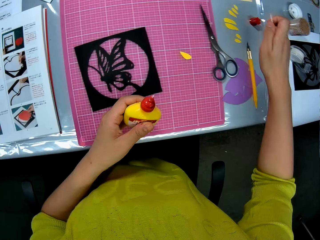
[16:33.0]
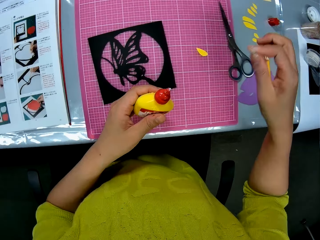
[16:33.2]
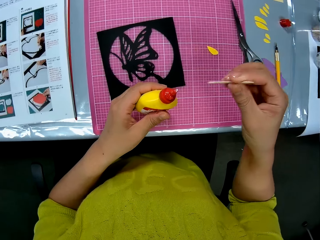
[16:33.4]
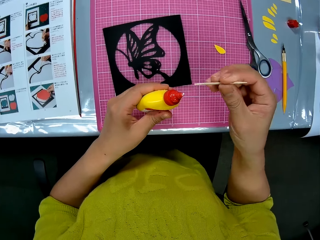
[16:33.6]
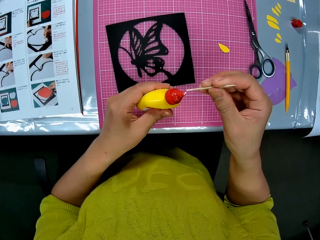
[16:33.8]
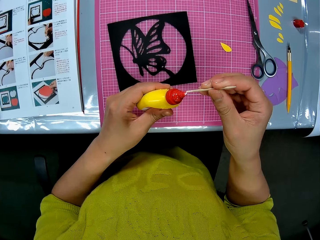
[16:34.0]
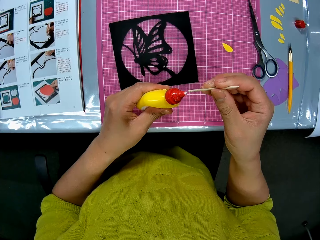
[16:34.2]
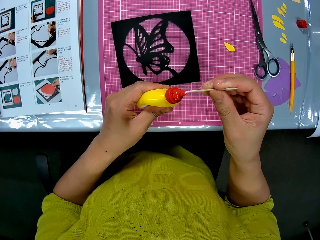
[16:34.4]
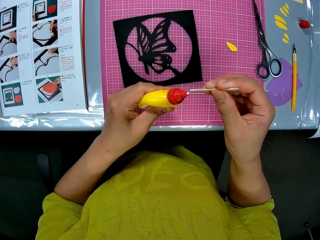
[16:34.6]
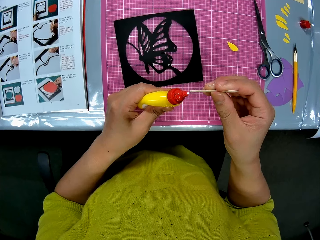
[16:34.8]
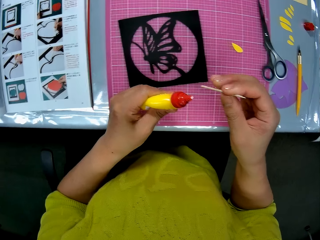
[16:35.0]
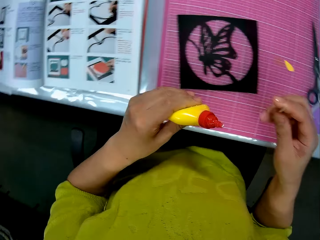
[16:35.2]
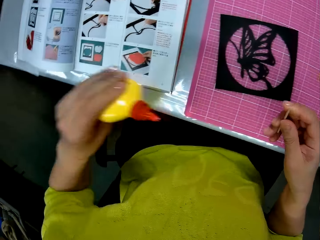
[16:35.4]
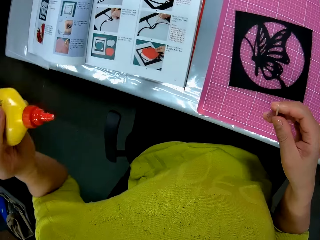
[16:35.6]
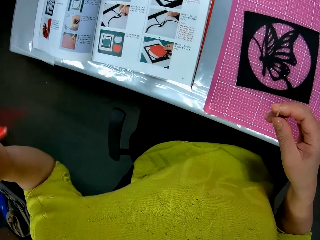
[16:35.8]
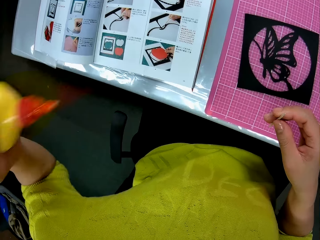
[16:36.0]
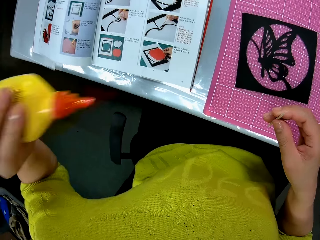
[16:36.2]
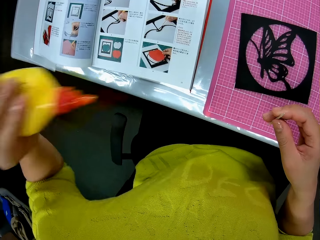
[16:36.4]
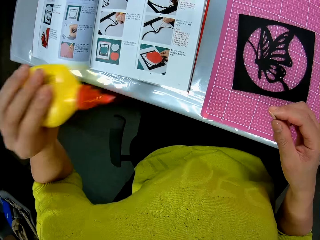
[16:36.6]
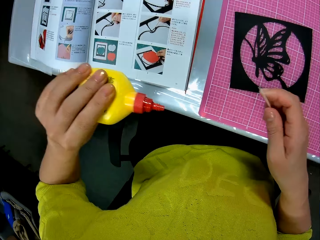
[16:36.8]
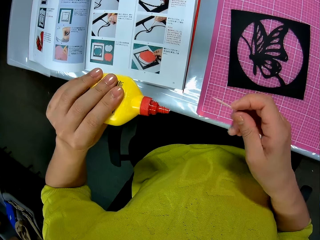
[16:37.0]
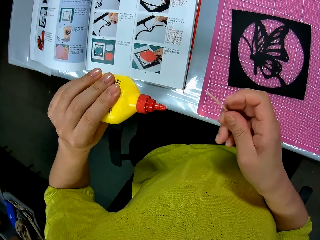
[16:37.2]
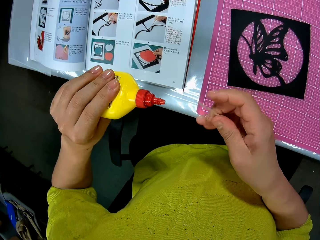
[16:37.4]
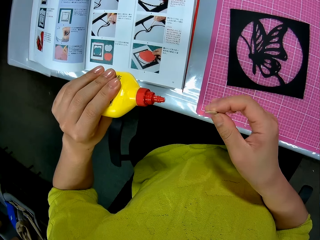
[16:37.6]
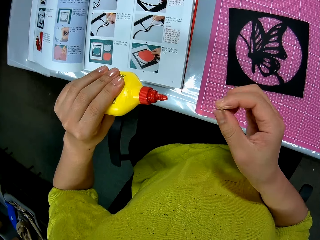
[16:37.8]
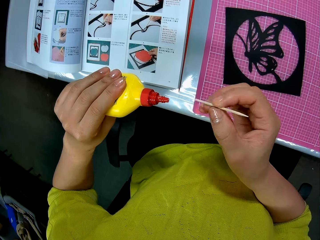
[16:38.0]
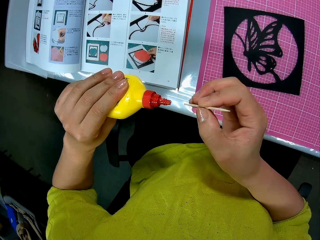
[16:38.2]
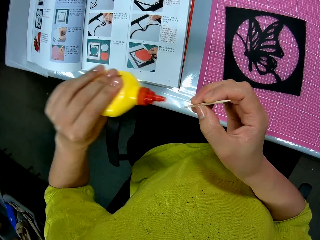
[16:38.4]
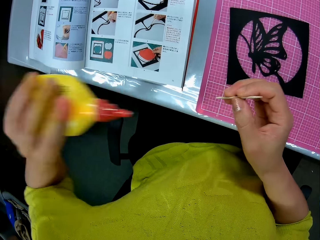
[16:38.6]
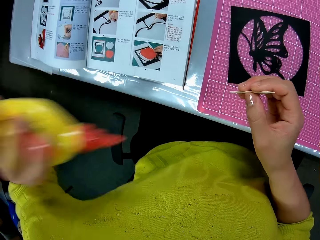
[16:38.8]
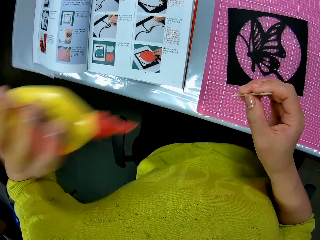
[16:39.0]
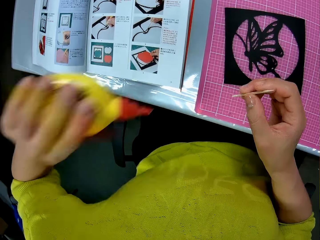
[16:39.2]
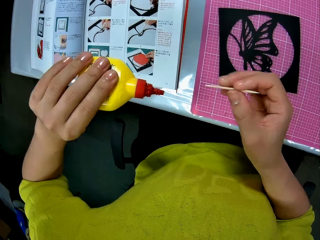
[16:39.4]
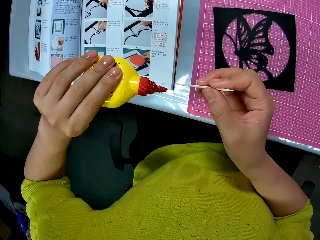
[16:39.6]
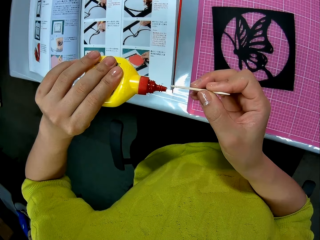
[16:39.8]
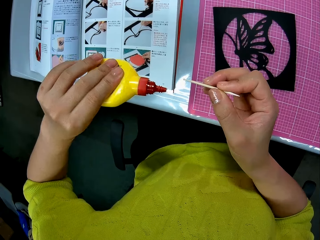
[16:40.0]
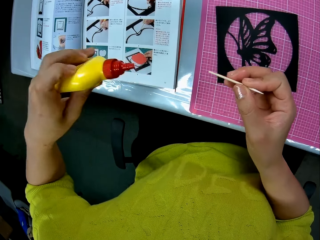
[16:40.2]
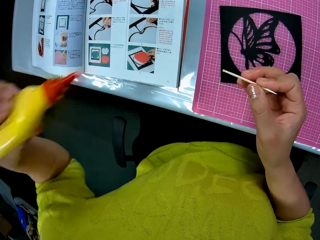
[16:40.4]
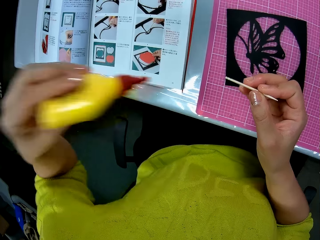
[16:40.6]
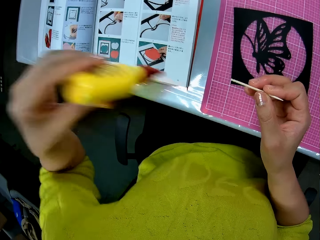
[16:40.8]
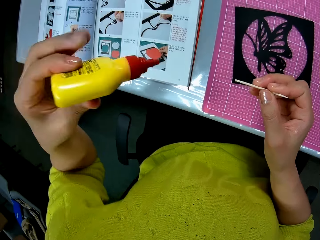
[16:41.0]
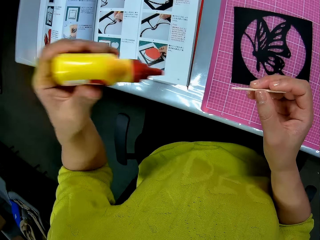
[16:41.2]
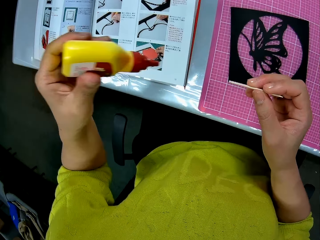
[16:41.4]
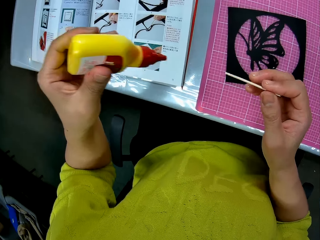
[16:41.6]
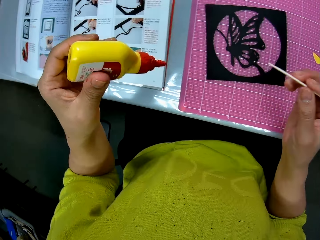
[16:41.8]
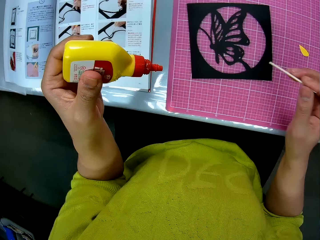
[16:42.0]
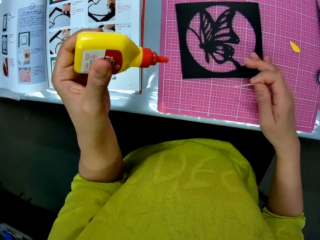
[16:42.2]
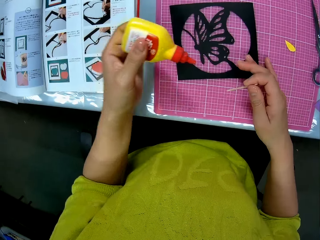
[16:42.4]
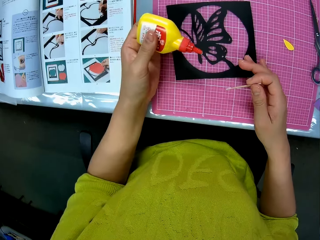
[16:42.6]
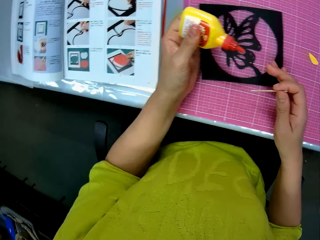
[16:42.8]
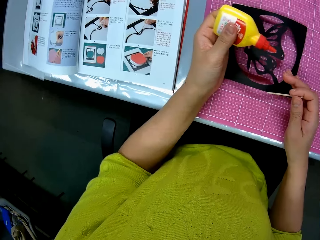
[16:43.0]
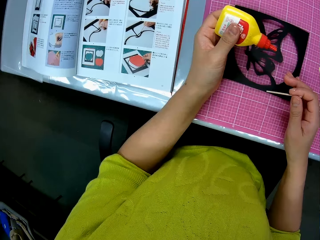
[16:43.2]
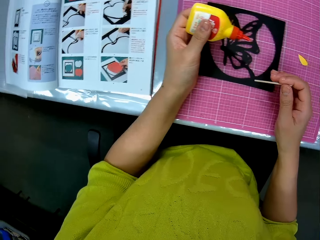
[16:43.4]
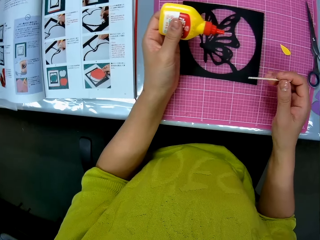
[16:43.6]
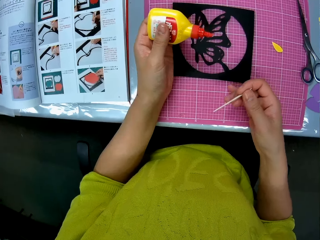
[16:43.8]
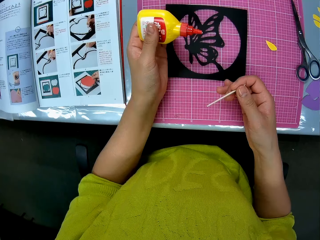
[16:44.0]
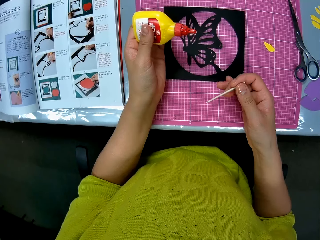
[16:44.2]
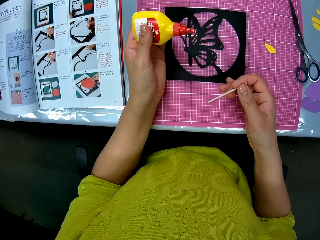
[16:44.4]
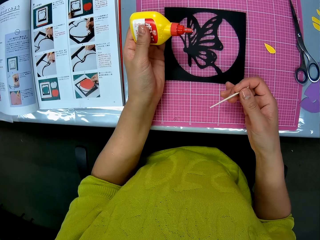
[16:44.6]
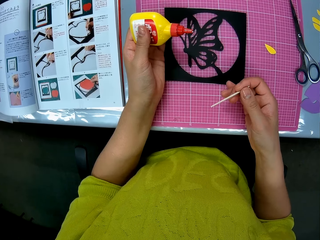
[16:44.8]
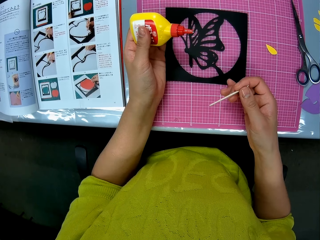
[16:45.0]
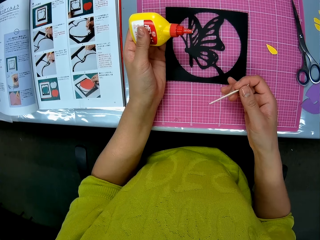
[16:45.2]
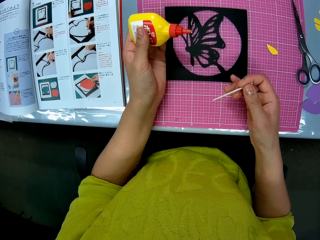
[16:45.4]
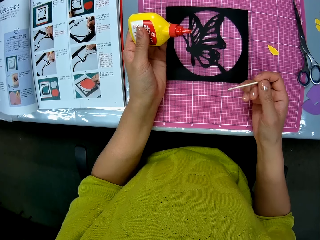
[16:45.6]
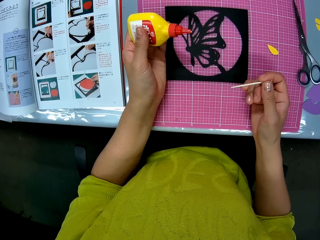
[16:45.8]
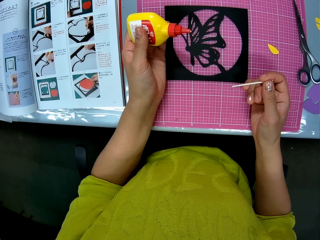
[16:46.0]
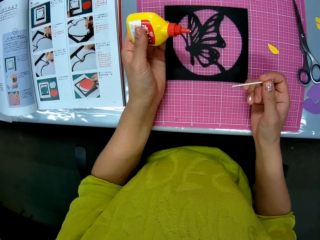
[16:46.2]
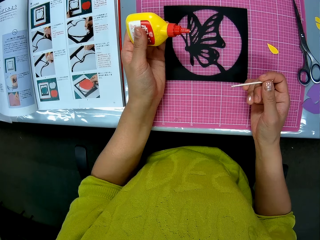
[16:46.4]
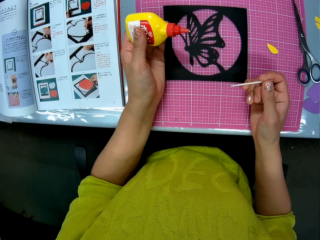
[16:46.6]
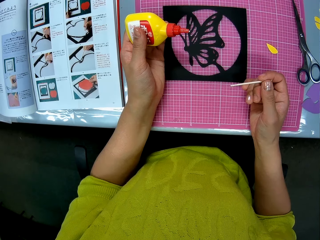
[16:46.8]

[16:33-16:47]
The camera wearer touches the tip of the glue container with the toothpick or needle in her right hand. She puts the needle in the glue. She shakes the glue container with her left hand. She adjusts the butterfly cutout on the cutting mat on the table.

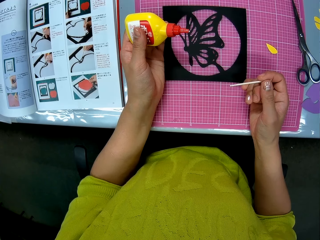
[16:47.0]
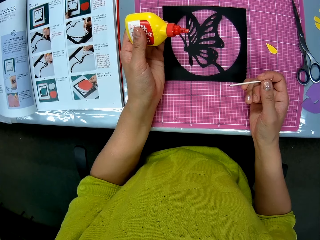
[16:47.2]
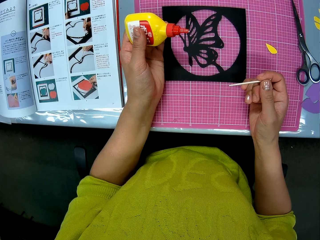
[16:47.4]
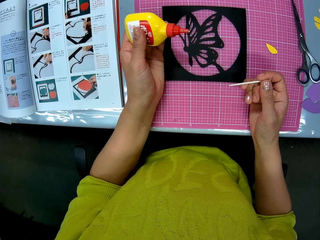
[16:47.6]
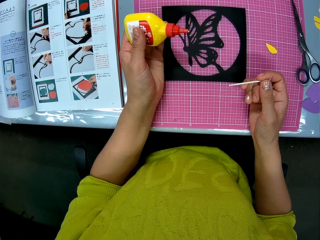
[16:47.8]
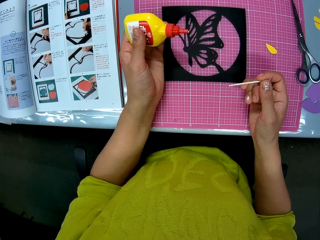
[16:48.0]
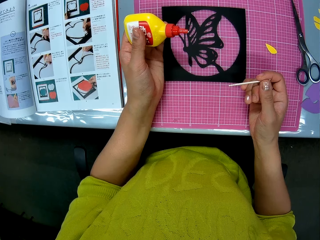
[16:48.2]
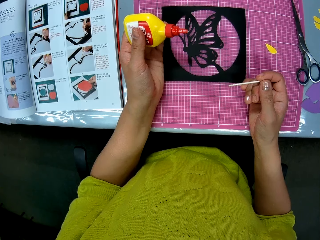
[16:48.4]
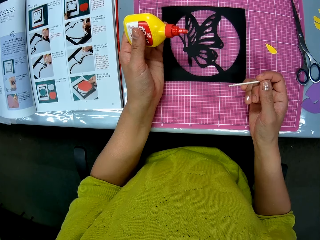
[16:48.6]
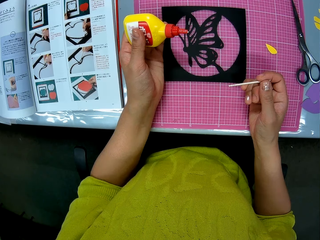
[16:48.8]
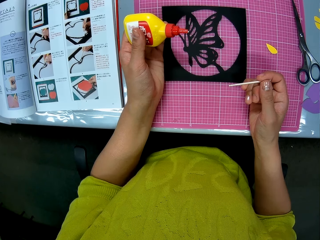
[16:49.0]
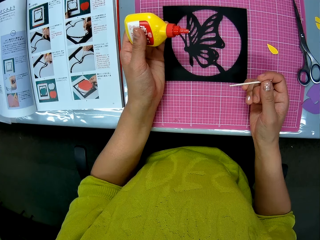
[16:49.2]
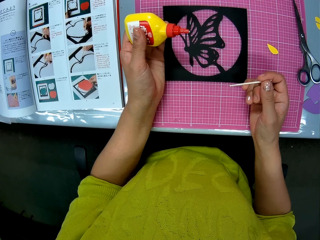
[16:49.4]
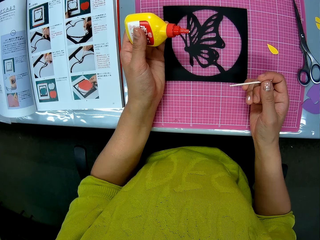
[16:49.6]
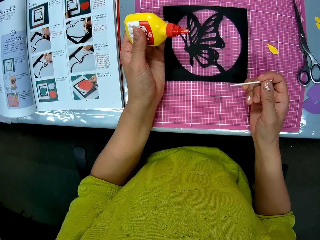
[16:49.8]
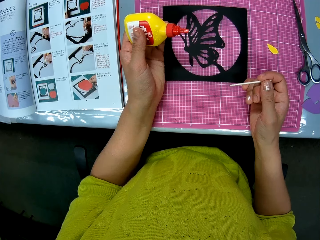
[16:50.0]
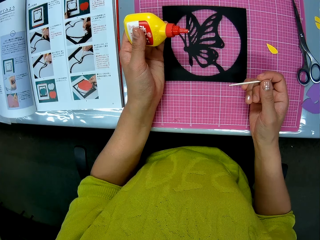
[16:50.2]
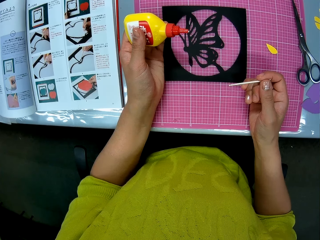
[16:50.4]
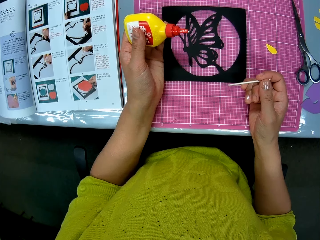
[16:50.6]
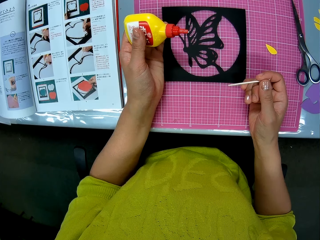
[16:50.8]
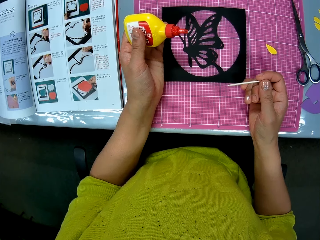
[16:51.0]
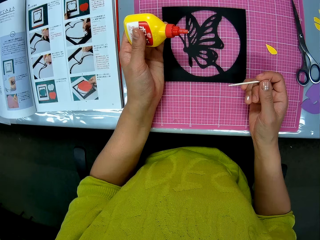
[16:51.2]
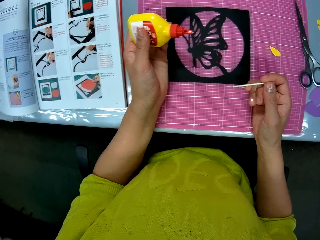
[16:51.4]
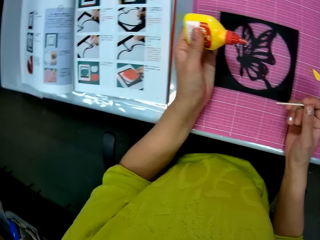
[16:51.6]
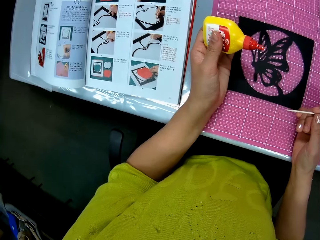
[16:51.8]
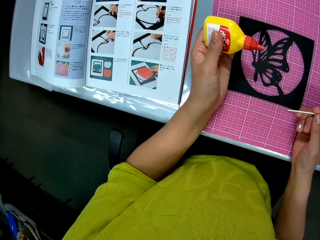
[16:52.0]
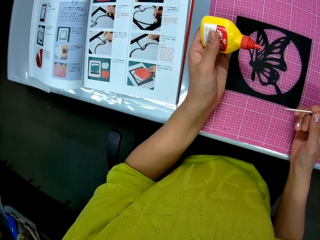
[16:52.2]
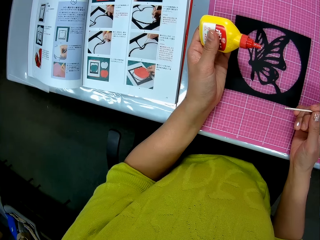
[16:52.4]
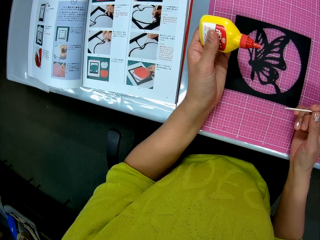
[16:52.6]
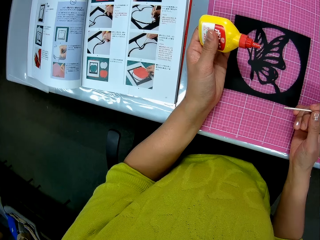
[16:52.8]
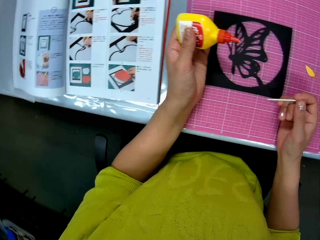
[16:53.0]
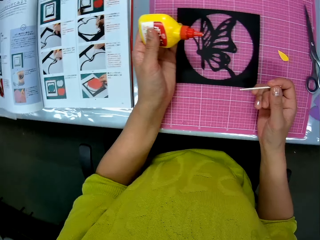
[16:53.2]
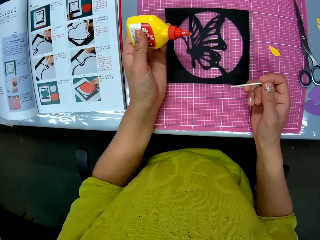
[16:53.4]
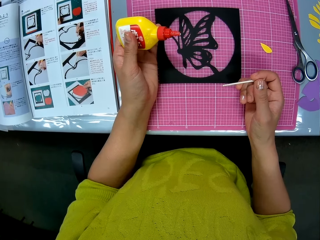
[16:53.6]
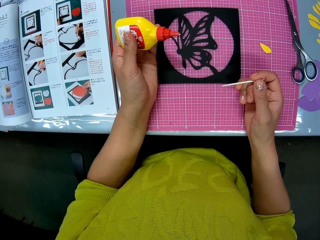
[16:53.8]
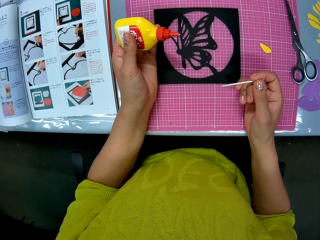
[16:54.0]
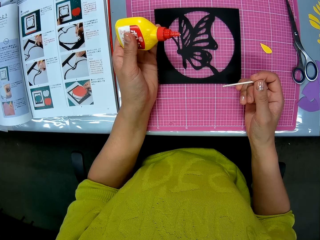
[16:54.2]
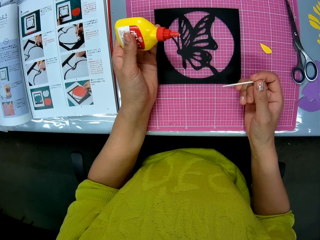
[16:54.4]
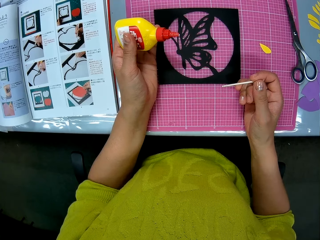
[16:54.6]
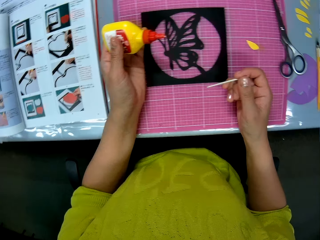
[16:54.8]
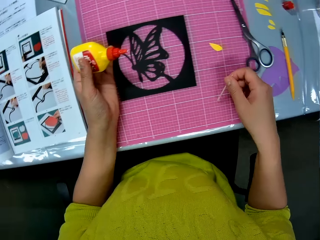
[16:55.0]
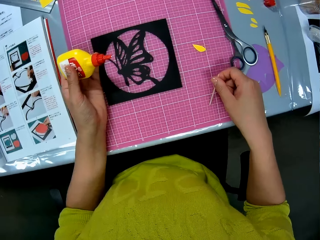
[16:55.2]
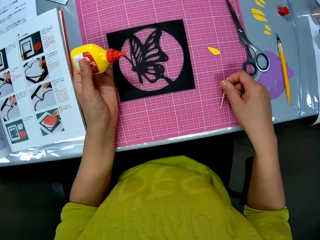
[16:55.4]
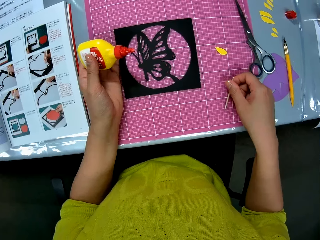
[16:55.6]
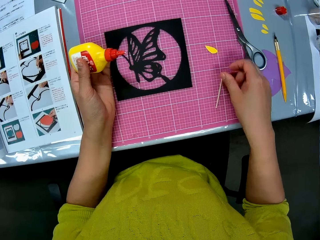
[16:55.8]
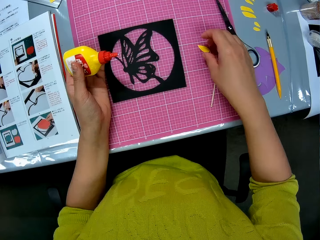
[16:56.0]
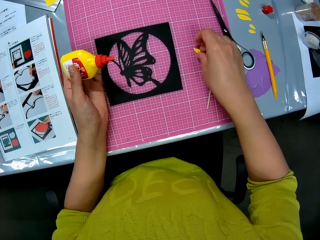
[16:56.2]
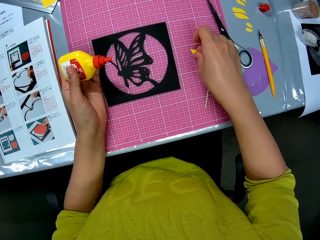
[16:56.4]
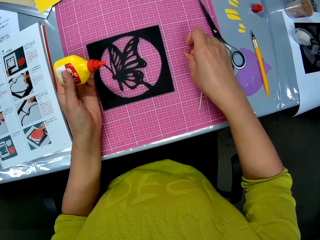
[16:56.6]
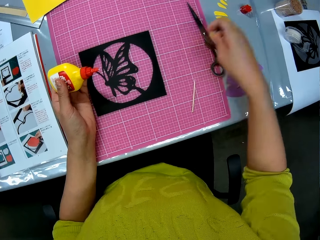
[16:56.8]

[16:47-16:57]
The camera wearer drops the toothpick in her right hand on the cutting mat. She picks up the yellow piece on the cutting mat with her right hand.
